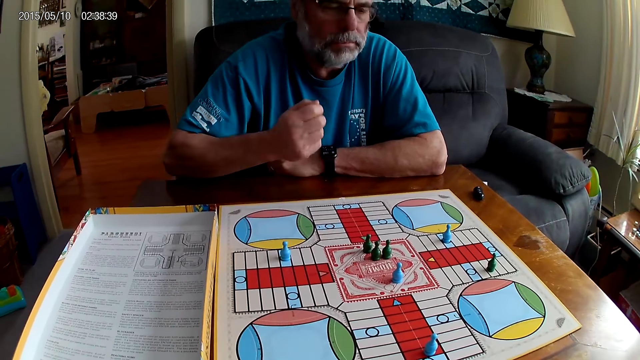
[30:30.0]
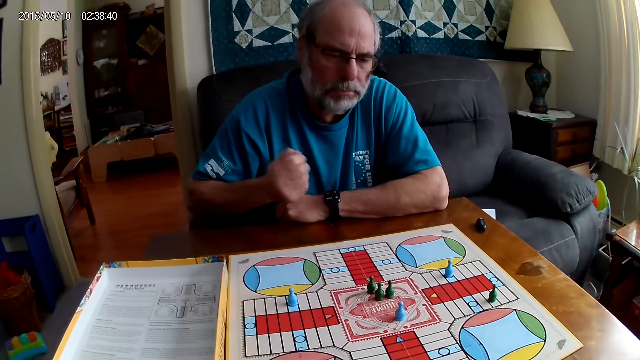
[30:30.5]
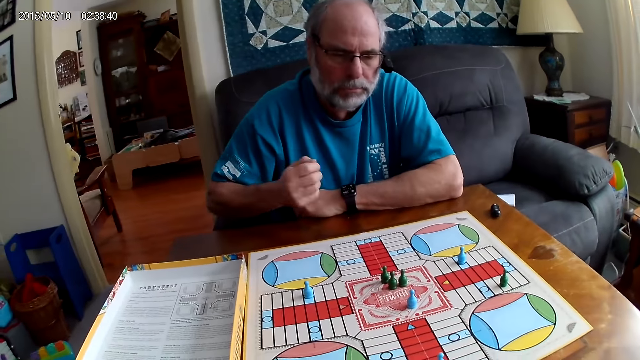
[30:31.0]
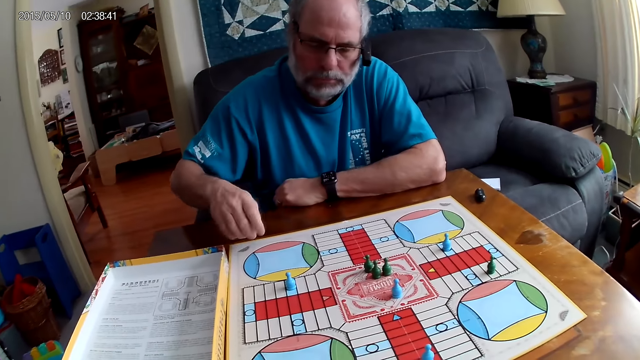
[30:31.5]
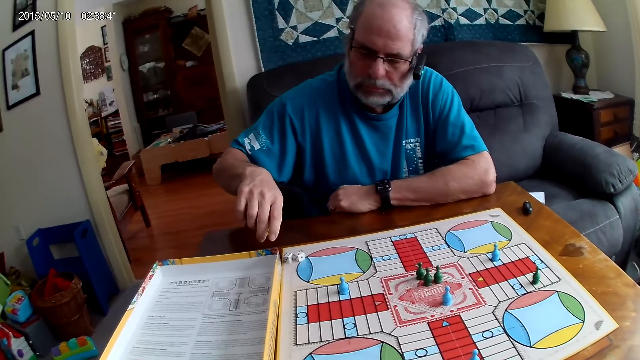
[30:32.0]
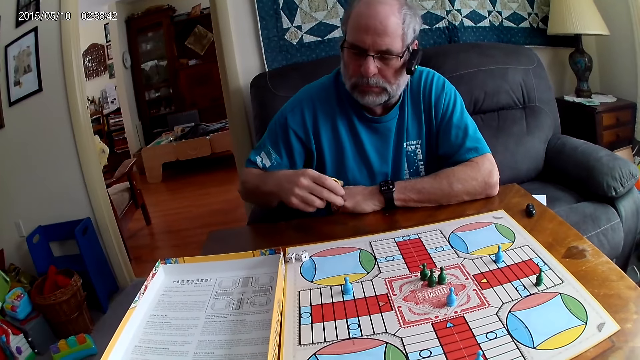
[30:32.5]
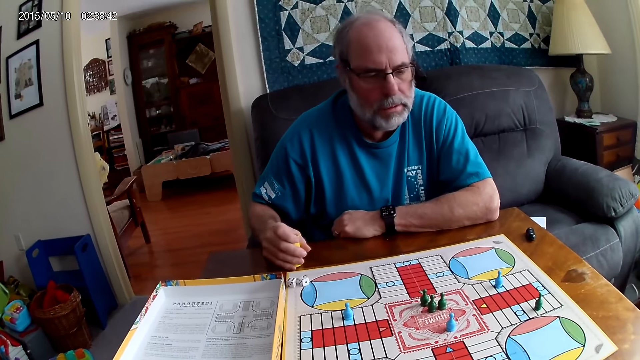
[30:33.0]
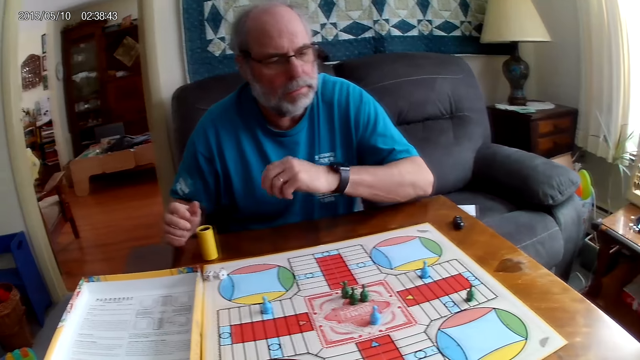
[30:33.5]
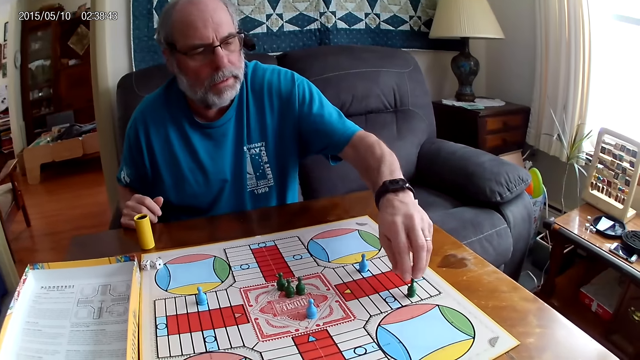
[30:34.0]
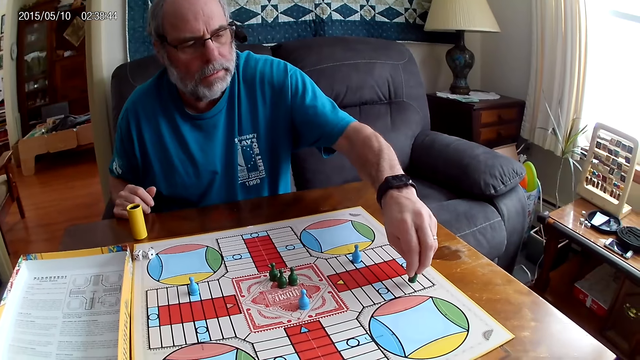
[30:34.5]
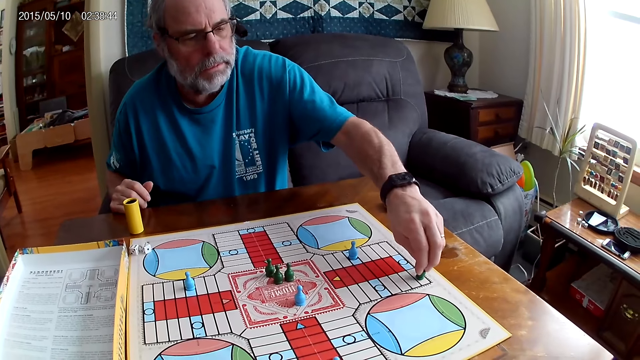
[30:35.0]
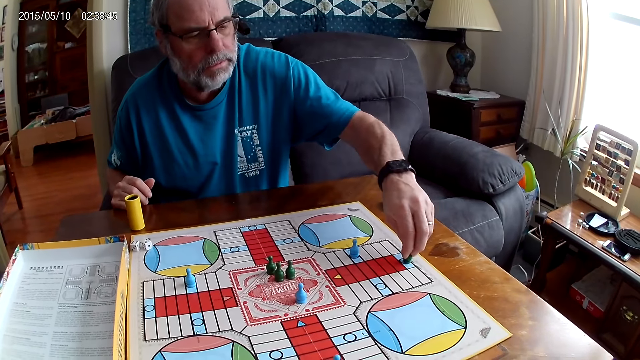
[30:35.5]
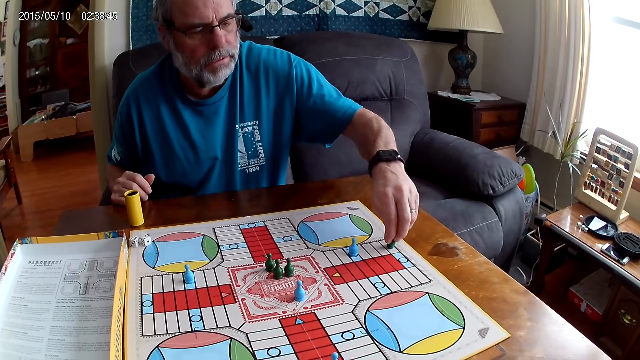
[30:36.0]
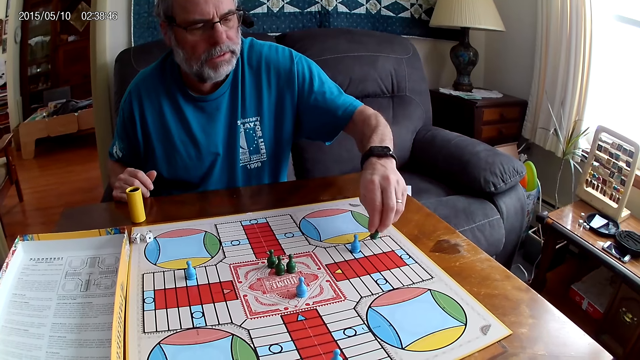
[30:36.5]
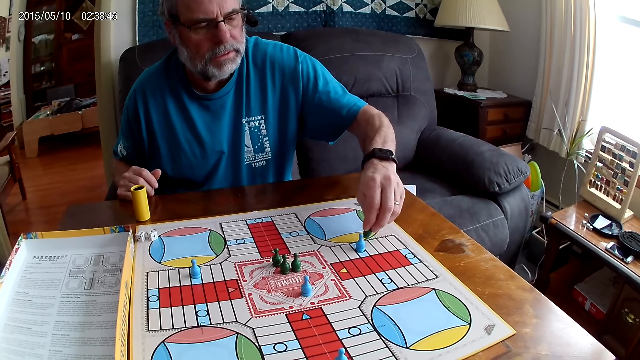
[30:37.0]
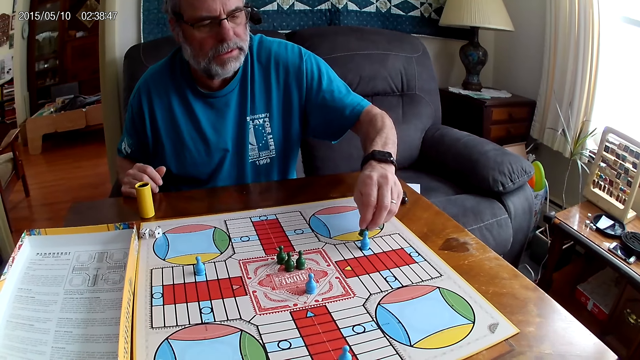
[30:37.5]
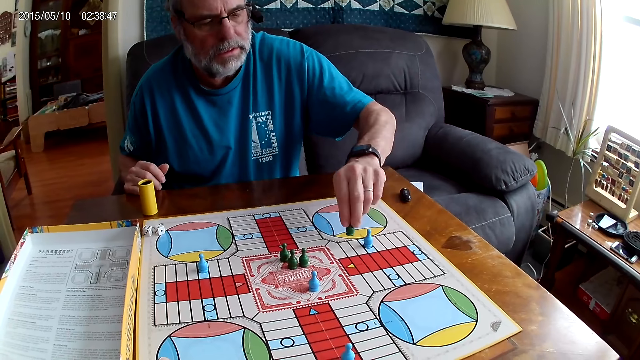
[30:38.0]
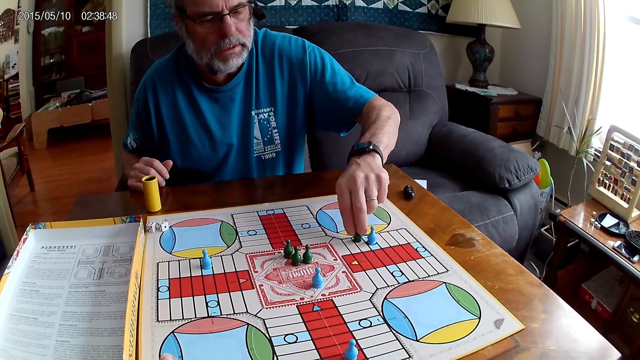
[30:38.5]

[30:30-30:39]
A man shuffles two dice with a small container in his right hand. The man pours the dice from the small container on the table with his right hand and places the small container on the table with his left hand. The man moves the green pawn through 9 cells on the Ludo board with his right hand. The camera wearer shuffles the two dice with the small container in his right hand.

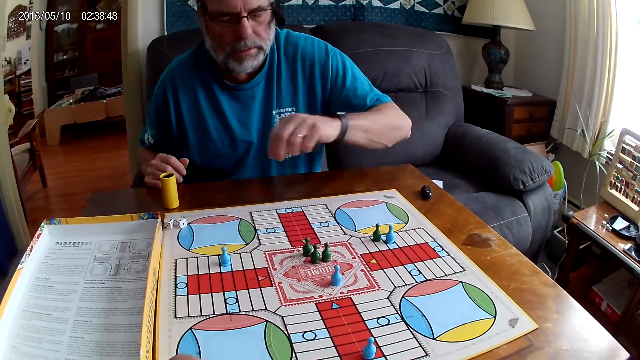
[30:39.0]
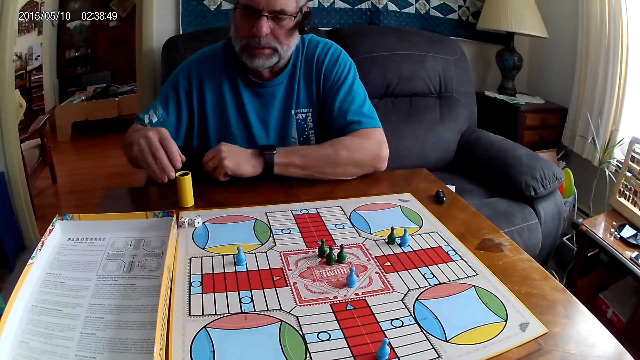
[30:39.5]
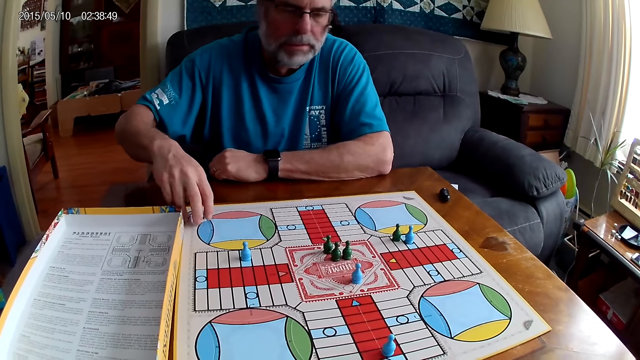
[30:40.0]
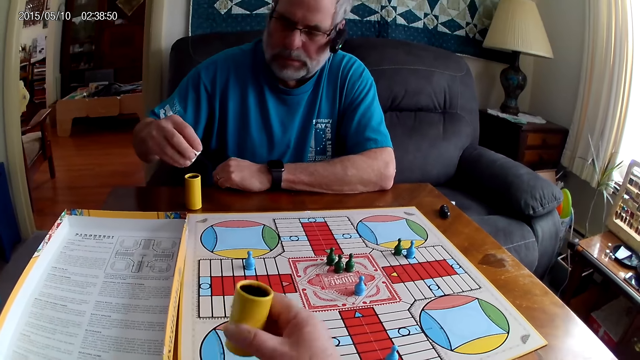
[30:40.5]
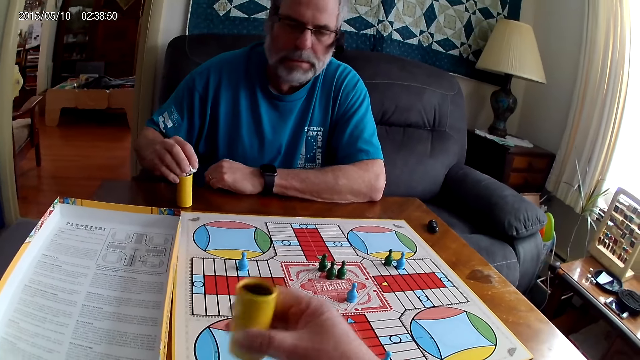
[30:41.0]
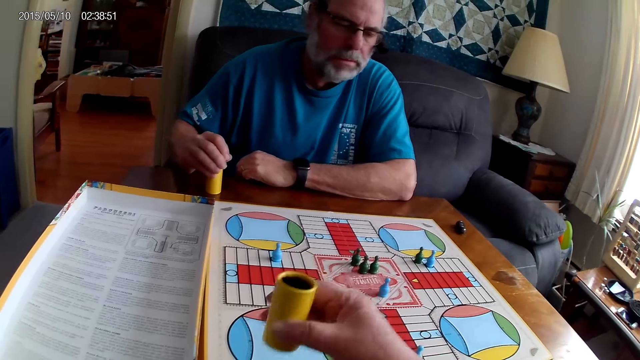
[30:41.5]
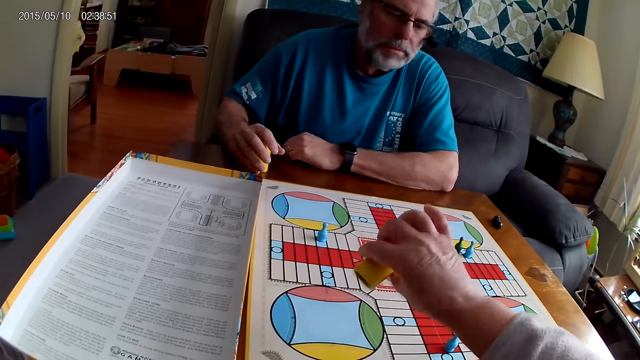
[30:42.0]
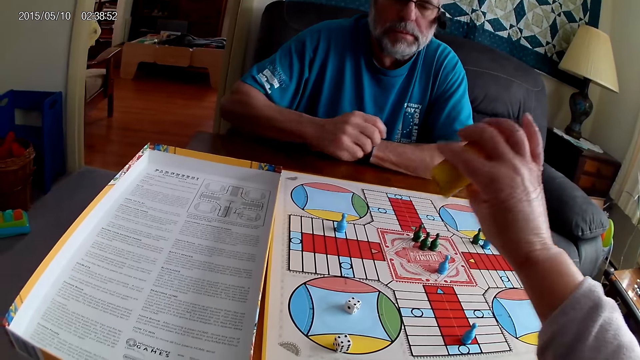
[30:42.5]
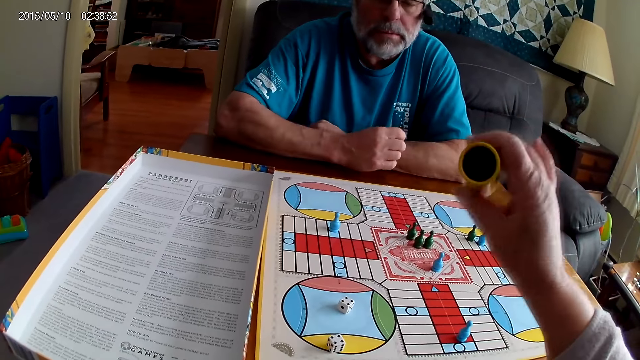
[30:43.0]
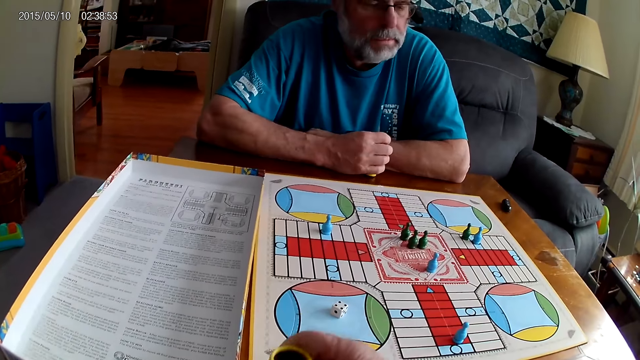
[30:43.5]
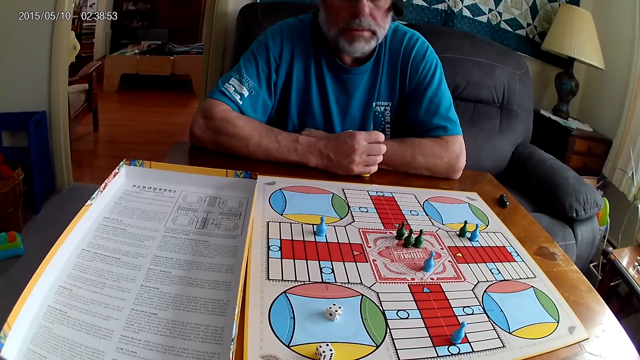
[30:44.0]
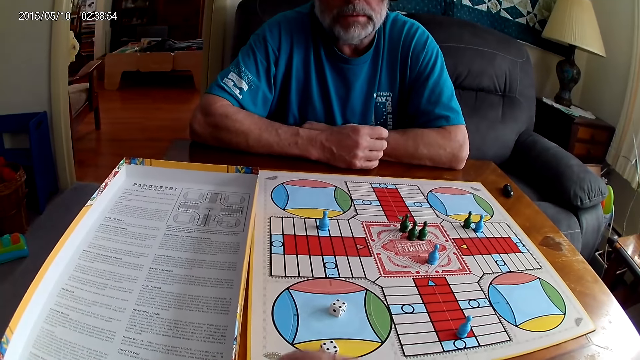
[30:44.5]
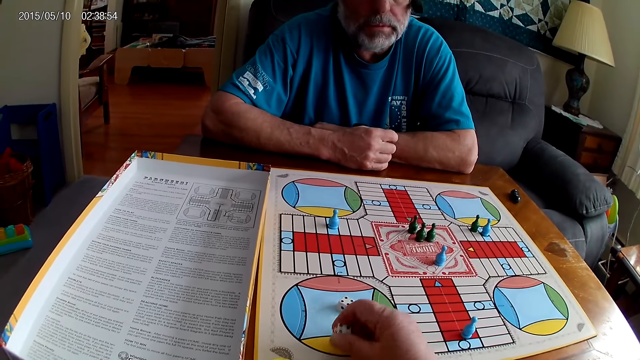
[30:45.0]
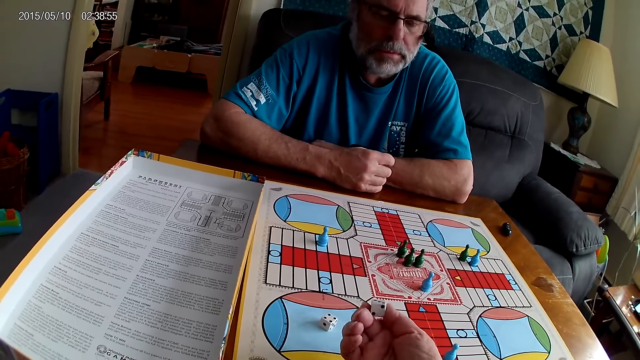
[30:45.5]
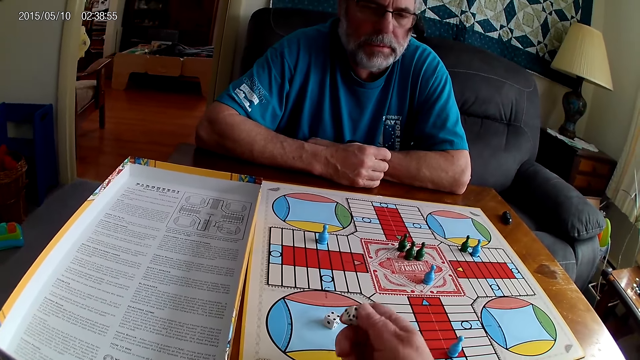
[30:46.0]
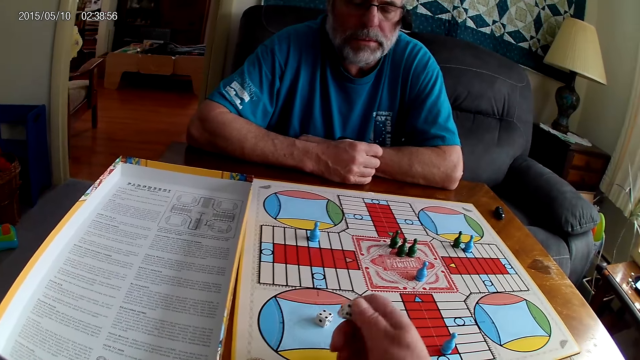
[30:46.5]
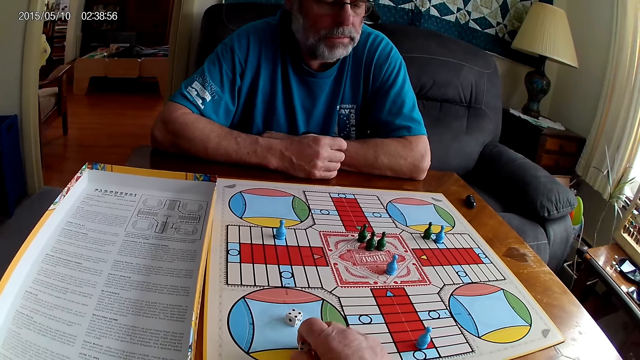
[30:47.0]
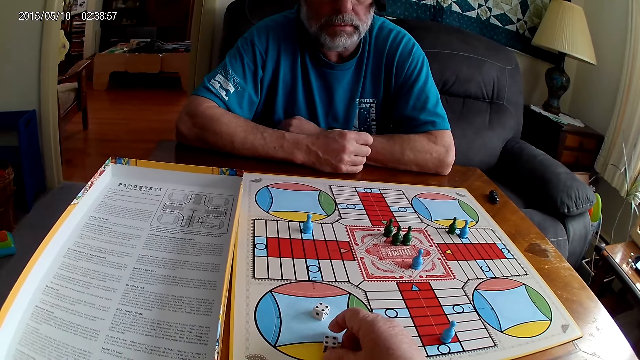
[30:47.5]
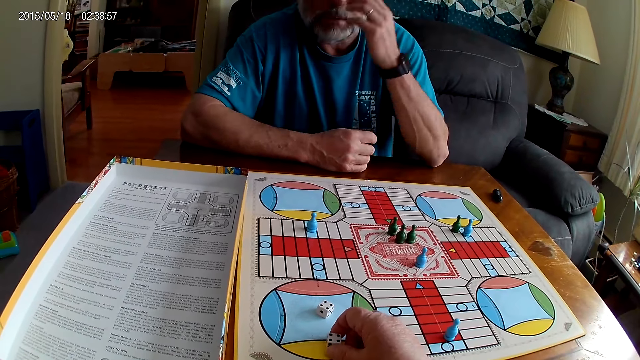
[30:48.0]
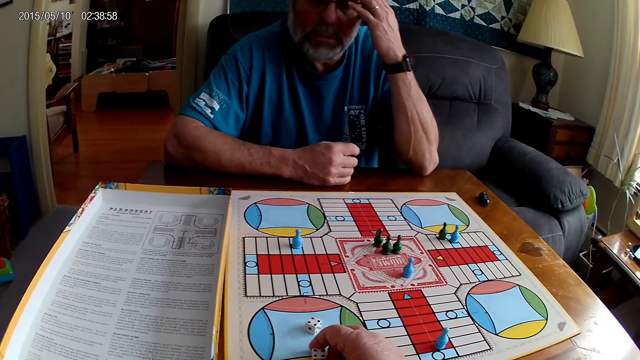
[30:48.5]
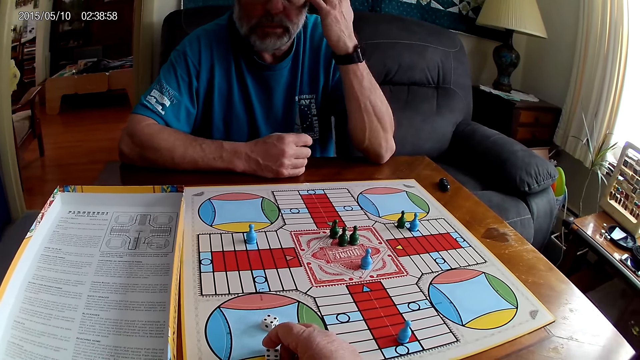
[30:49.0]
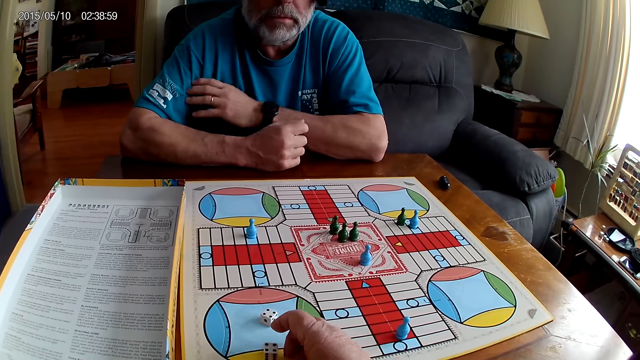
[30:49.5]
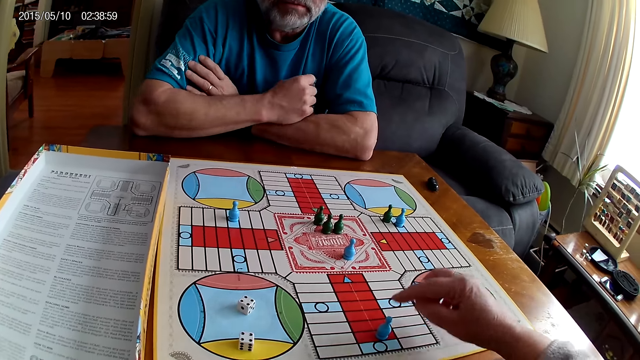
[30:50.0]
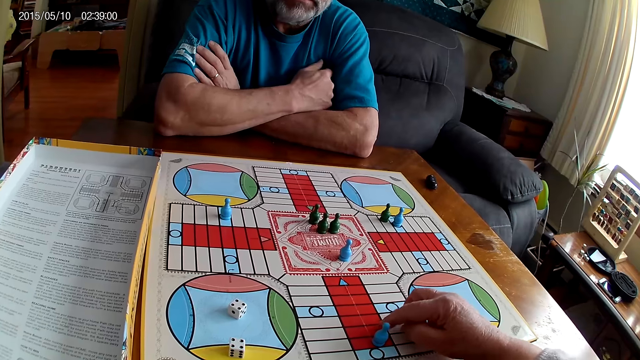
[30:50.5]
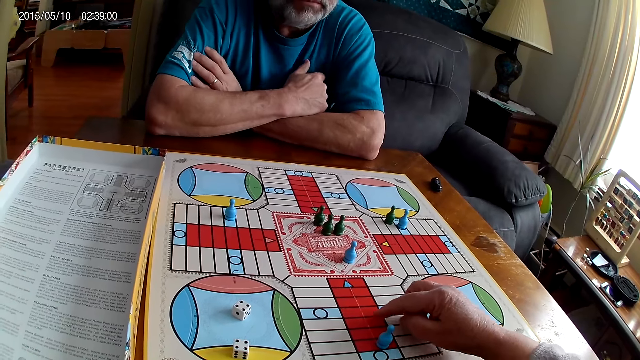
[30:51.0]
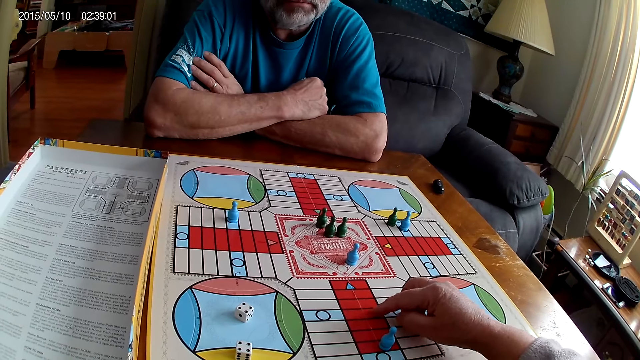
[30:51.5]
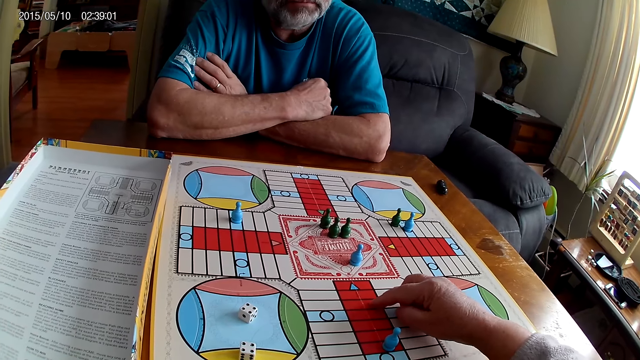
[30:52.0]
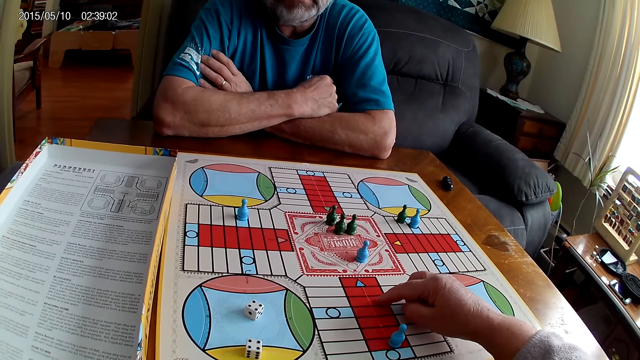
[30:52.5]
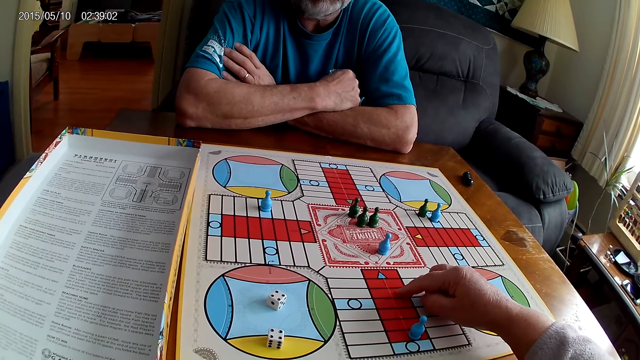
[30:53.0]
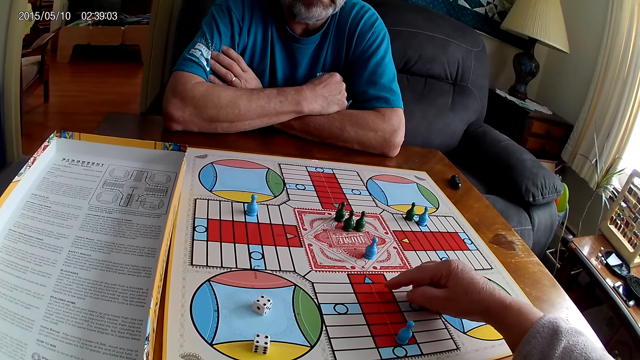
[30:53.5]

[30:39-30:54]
A man picks up the two dice with his right hand. The camera wearer shakes the dice. The man puts them in the small container or dice cup with his right hand. The camera wearer shakes the dice. He pours the dice from the small container on the Ludo board with his right hand. The man picks the small container with his right hand. The camera wearer puts down the dice cup. He picks a dice from the Ludo board with his right hand and drops the dice on the table with his right hand. He stares at the board game. The man touches his face. The camera wearer counts cells on the Ludo board with his right hand.
